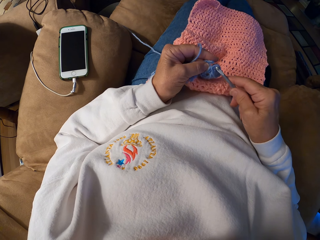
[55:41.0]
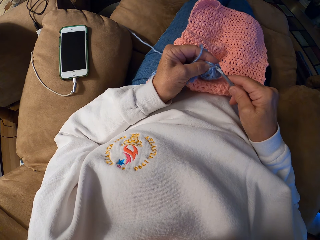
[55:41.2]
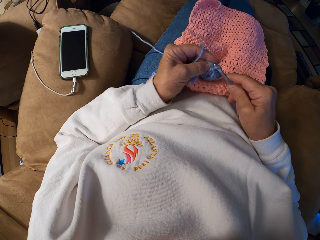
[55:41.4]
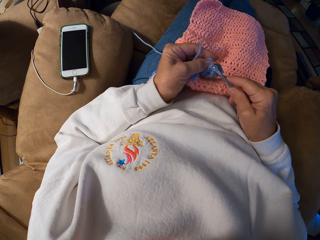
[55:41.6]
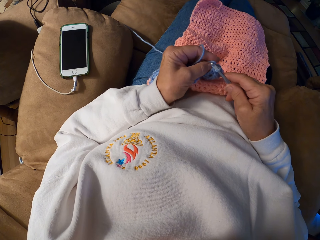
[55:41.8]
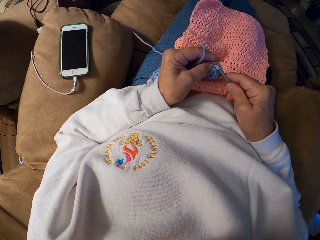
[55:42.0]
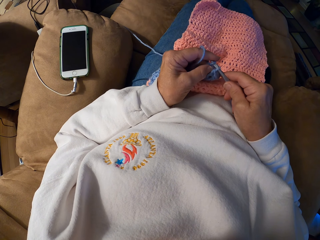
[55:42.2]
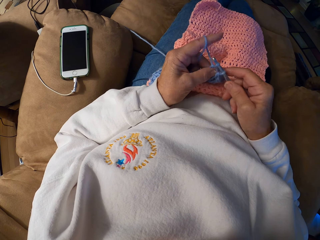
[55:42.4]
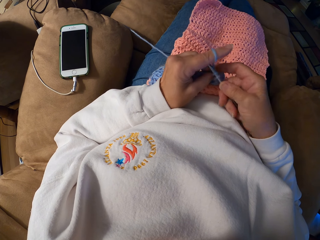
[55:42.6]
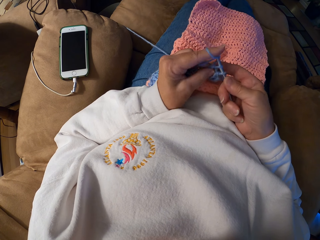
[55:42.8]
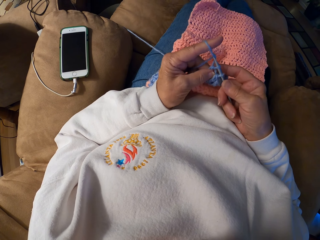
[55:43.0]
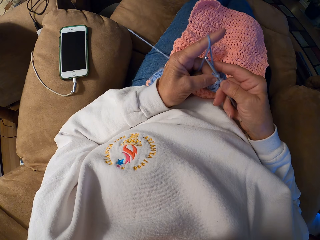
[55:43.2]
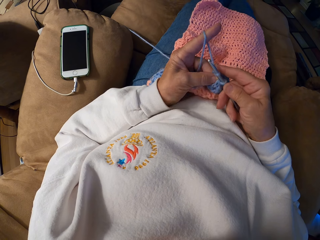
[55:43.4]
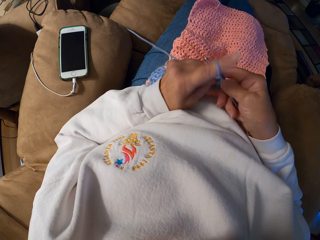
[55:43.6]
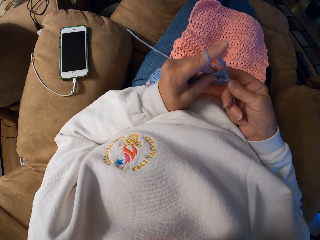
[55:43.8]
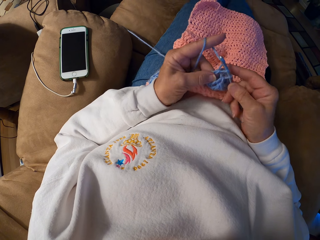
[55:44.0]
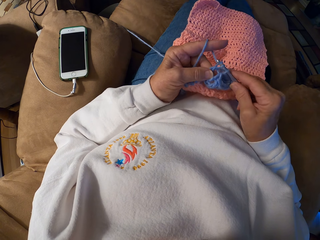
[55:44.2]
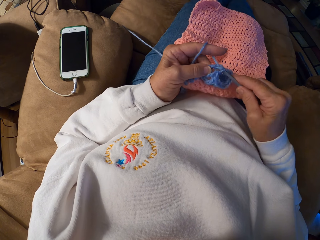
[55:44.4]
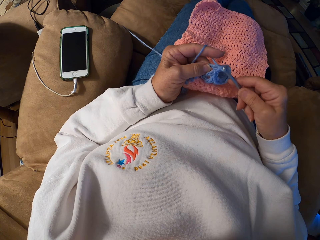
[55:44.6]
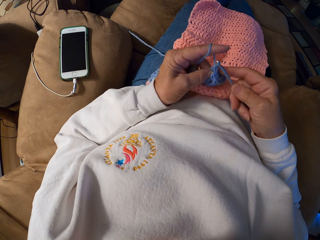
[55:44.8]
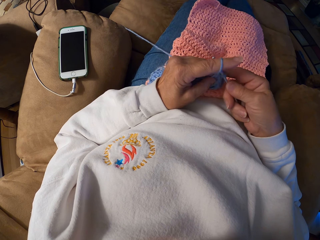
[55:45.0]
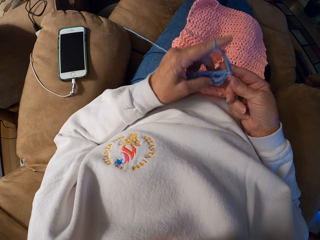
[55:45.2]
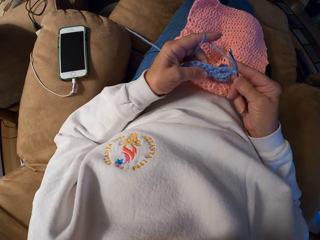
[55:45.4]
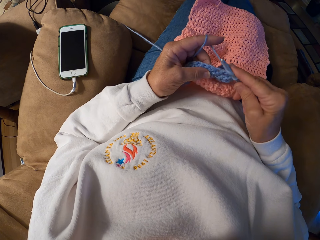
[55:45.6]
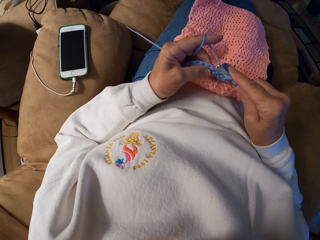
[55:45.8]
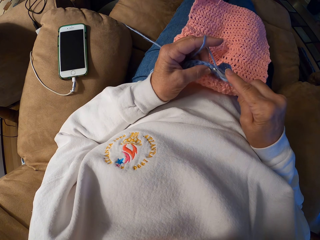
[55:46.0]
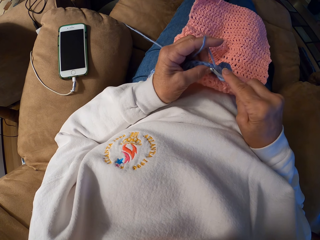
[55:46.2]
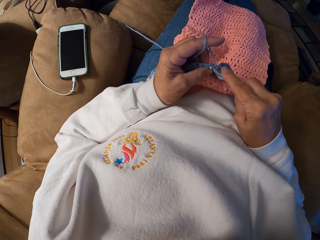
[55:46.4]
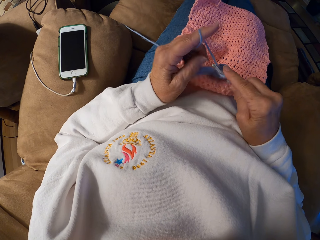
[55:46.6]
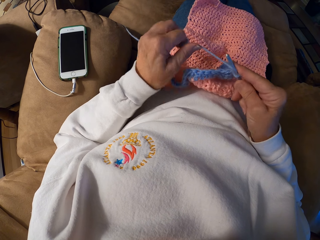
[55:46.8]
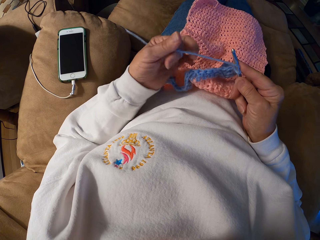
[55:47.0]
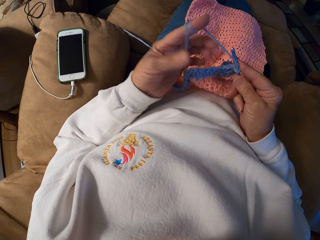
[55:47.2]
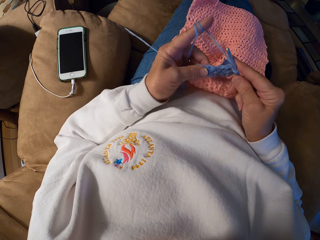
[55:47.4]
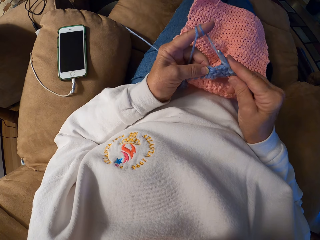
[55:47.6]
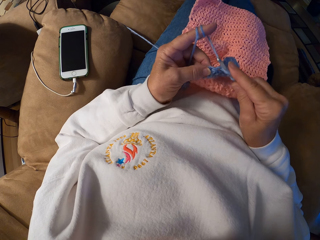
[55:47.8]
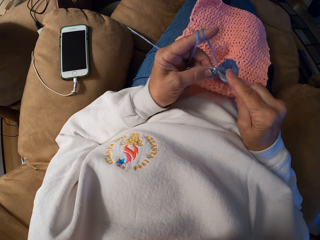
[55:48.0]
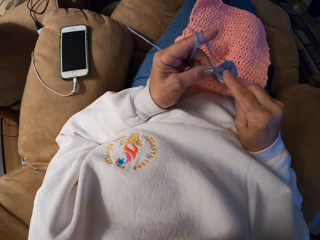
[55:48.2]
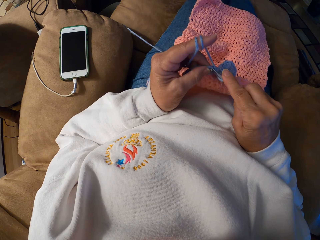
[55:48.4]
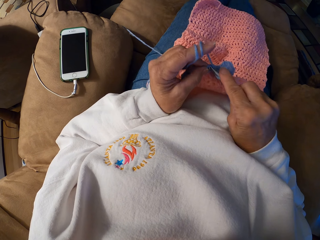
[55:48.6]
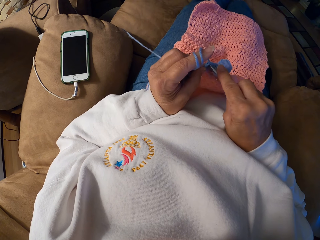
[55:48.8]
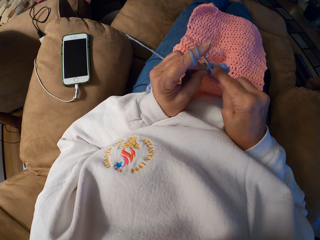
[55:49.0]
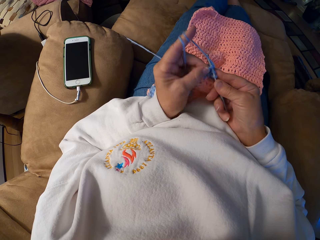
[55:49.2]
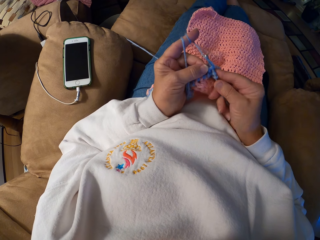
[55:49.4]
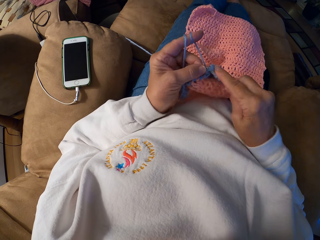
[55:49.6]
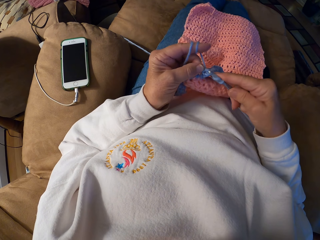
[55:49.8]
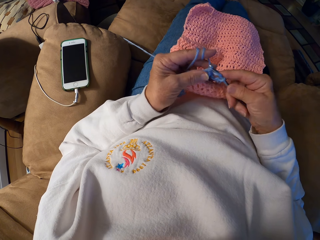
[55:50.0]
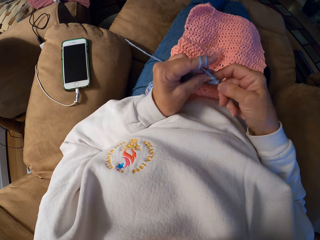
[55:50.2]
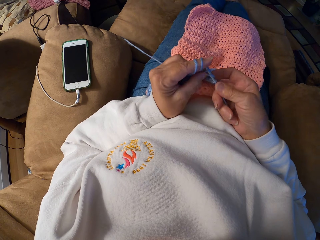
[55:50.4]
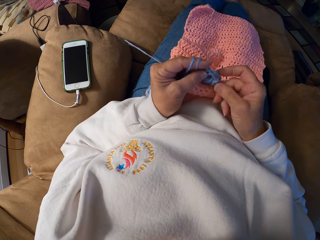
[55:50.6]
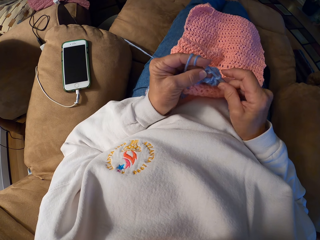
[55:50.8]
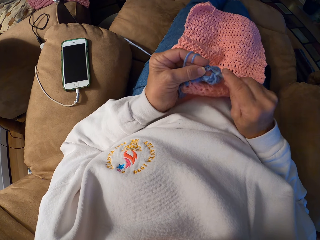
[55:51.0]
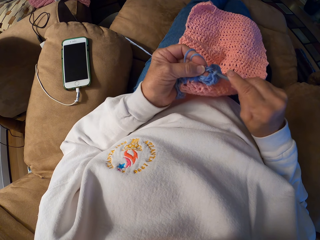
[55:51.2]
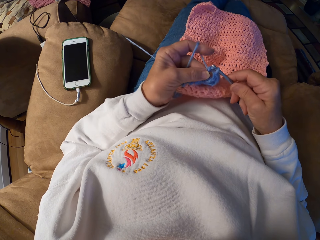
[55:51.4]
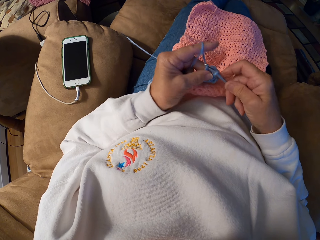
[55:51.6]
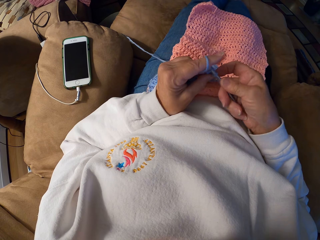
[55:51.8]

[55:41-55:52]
The camera wearer coils a knitting thread to a finger. They knit a piece of fabric with a knitting needle.

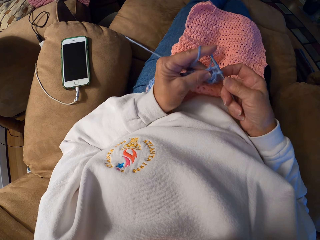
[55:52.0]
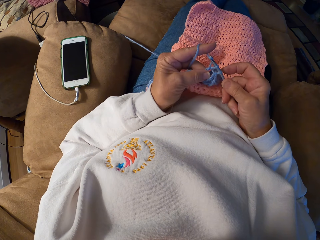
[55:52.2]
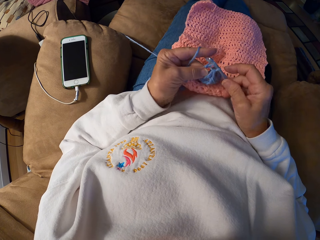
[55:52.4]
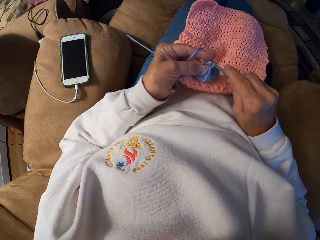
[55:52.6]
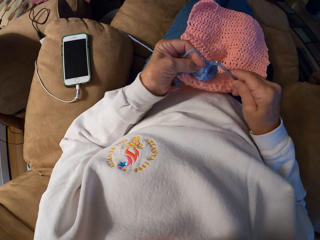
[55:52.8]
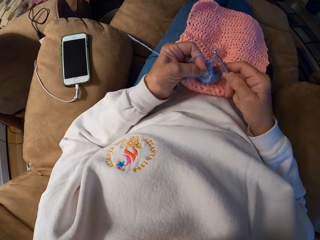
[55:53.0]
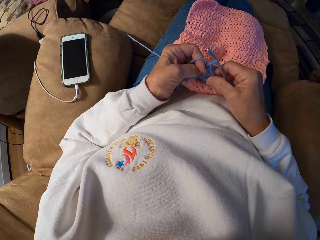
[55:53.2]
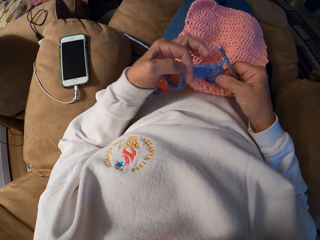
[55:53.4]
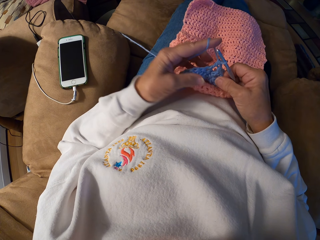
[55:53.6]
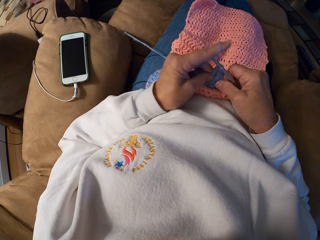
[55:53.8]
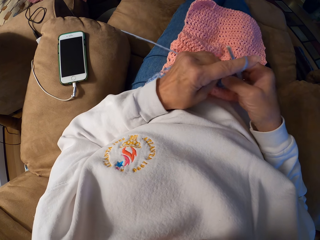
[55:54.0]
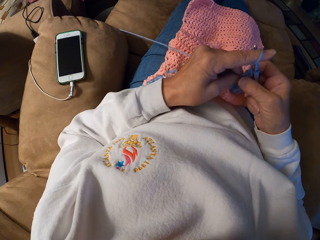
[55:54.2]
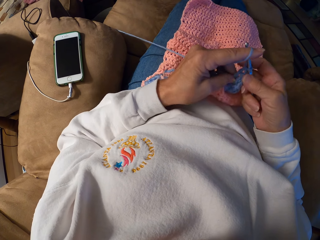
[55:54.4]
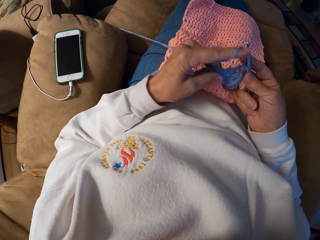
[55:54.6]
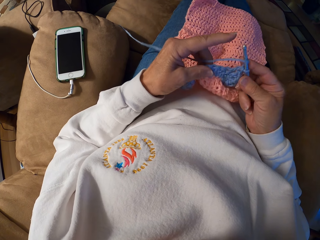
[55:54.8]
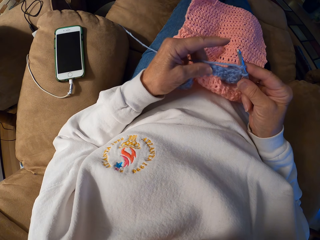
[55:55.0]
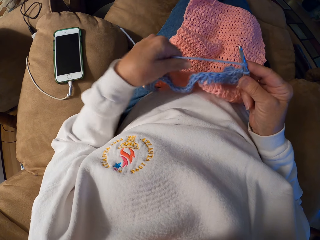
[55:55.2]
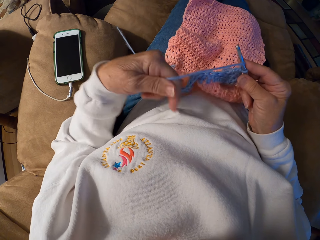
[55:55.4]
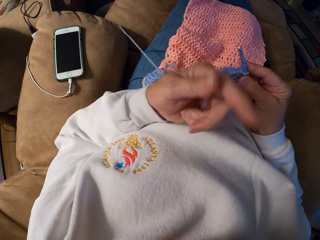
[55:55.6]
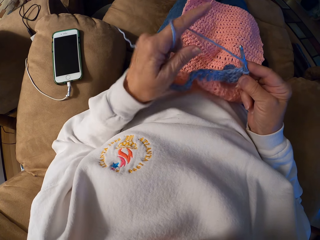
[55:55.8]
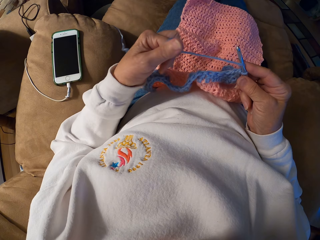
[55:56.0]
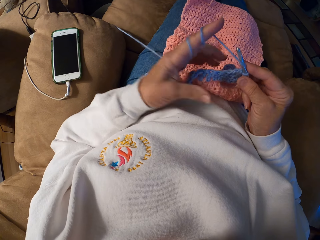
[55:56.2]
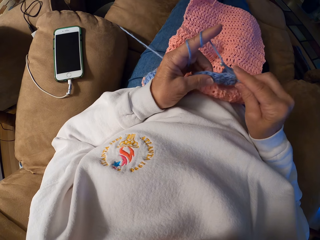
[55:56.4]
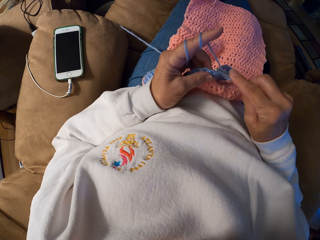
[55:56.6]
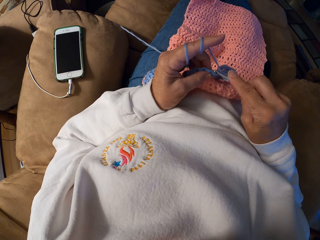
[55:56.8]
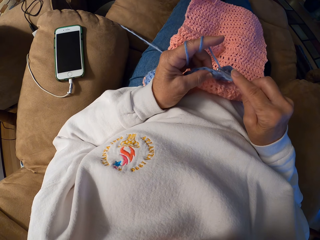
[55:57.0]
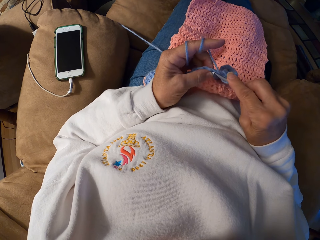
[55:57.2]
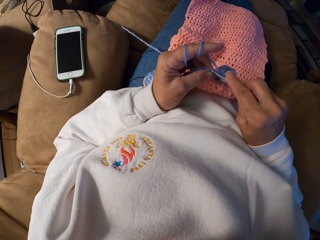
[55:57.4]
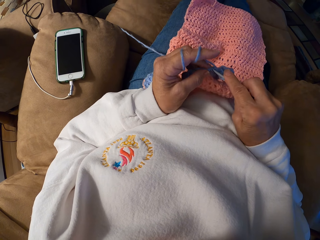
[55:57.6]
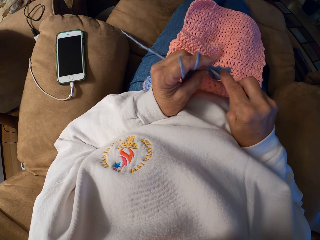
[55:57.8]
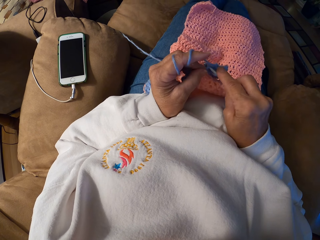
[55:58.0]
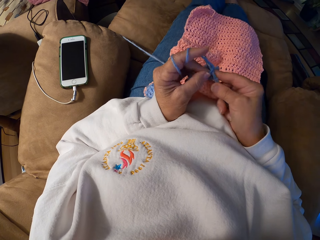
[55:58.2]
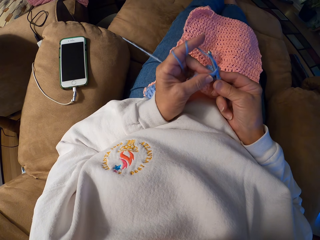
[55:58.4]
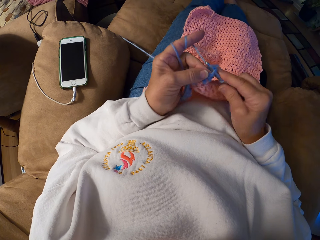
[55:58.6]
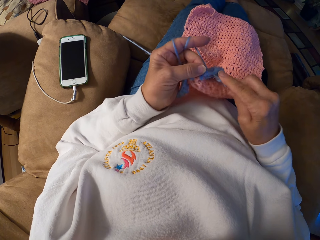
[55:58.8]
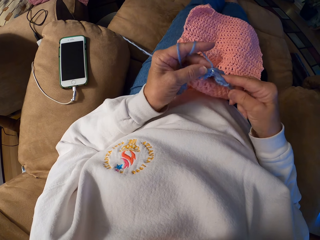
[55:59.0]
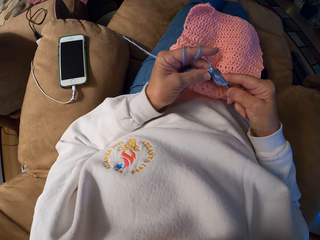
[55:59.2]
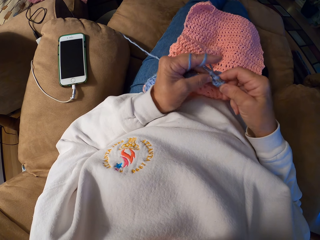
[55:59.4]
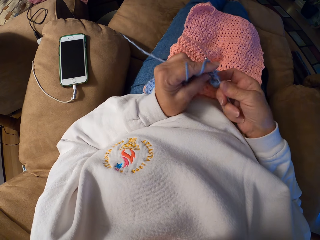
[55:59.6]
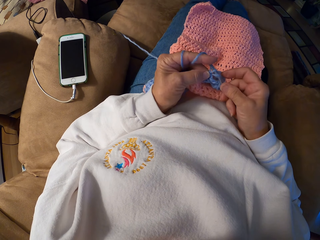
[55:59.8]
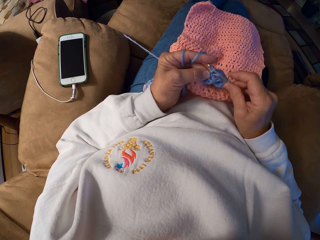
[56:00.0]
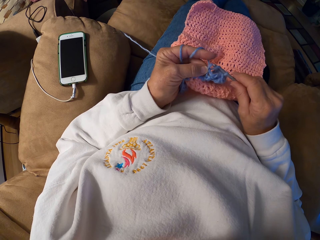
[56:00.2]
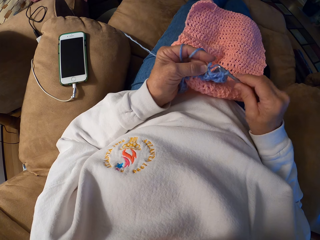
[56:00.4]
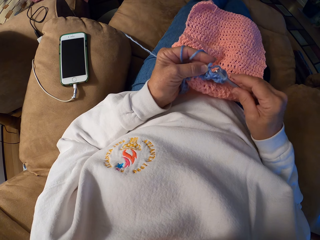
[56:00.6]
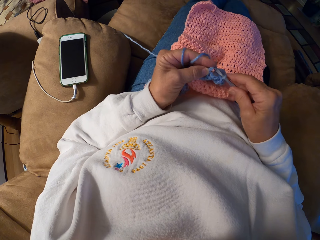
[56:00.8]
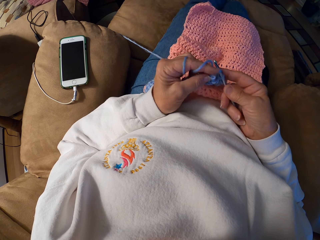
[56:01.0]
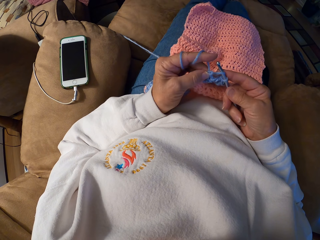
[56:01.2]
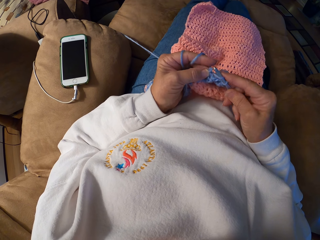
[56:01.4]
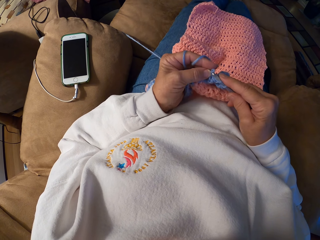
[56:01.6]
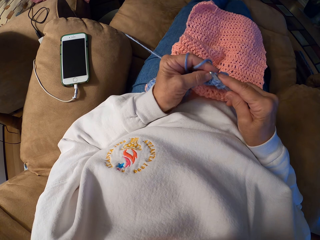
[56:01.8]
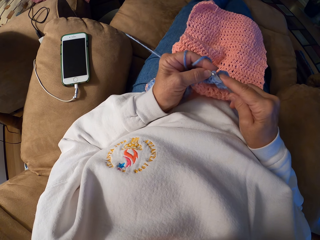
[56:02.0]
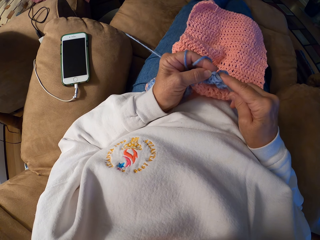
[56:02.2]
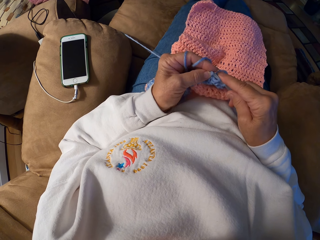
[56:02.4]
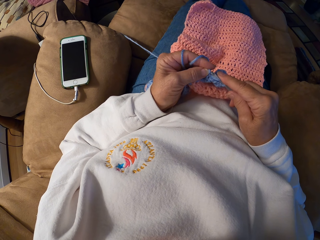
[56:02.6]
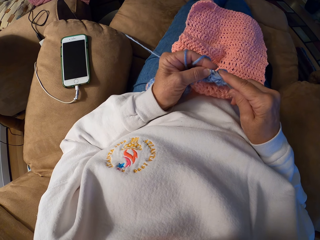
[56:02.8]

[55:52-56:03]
The camera wearer coils a knitting thread to a finger. They knit a piece of fabric with a knitting needle.
